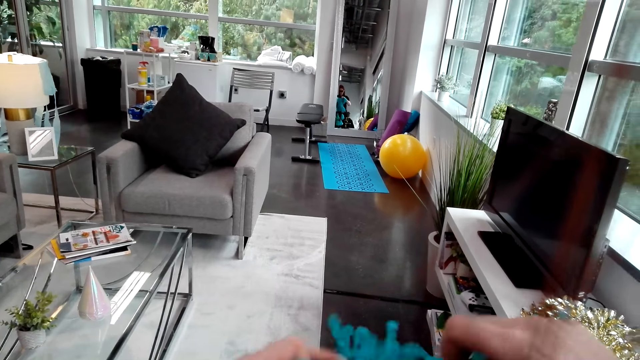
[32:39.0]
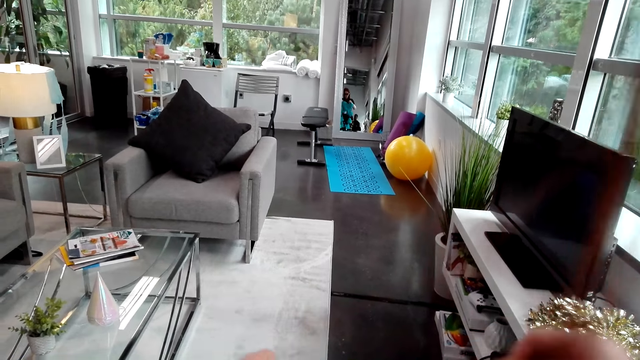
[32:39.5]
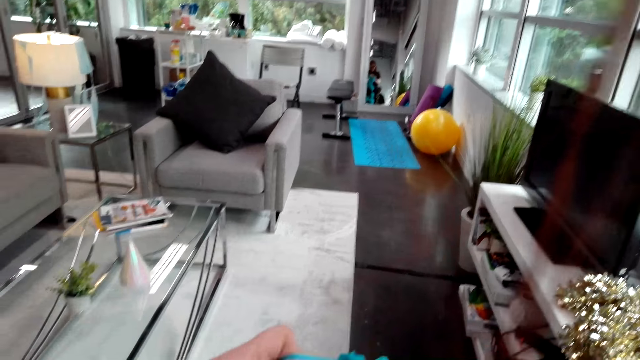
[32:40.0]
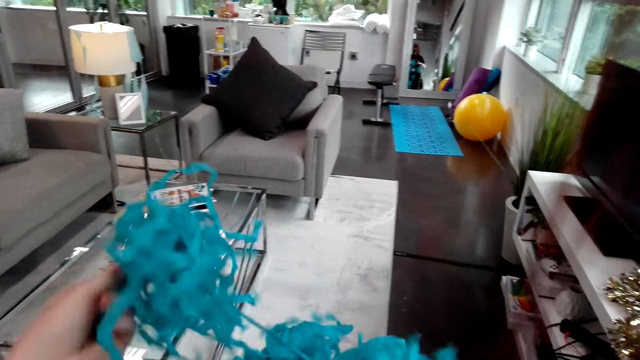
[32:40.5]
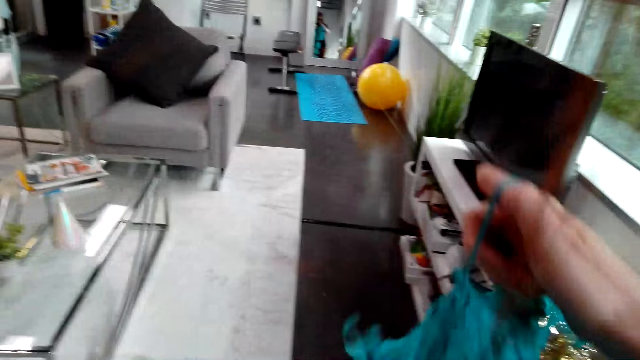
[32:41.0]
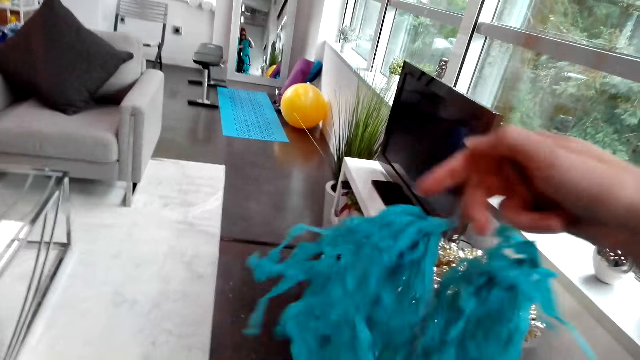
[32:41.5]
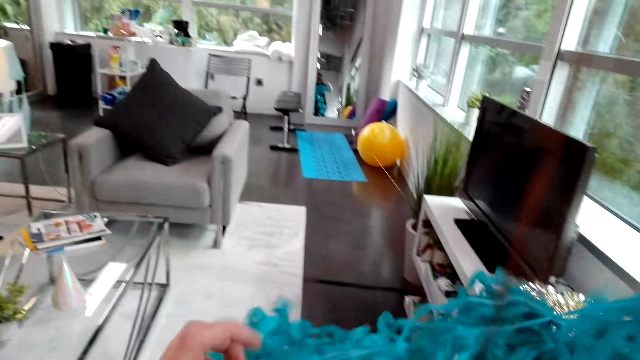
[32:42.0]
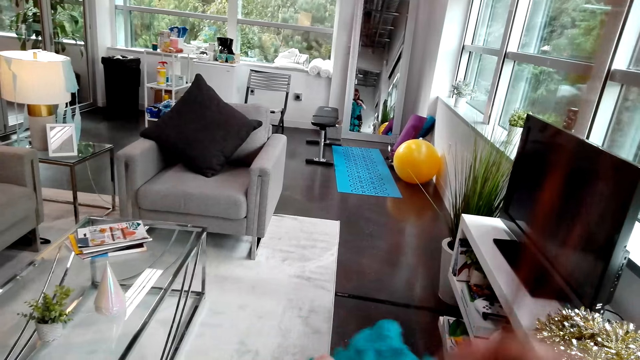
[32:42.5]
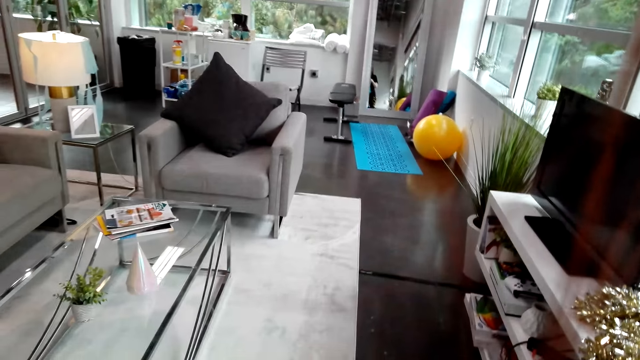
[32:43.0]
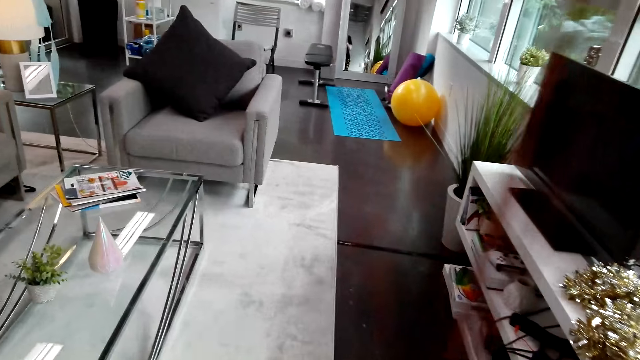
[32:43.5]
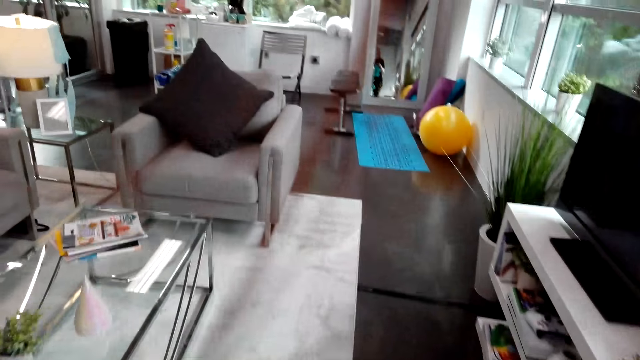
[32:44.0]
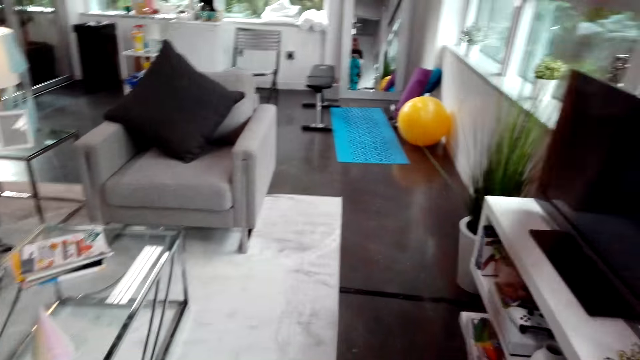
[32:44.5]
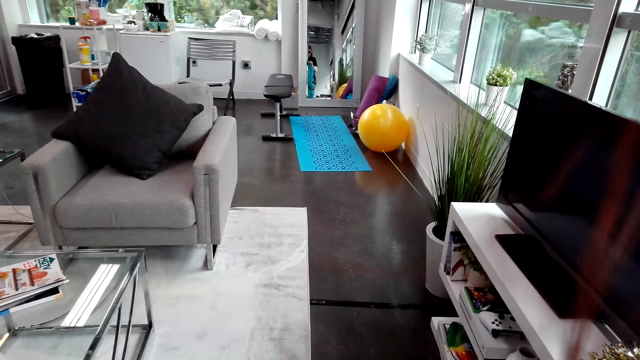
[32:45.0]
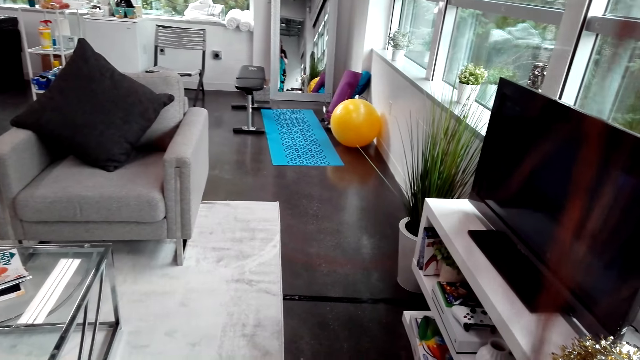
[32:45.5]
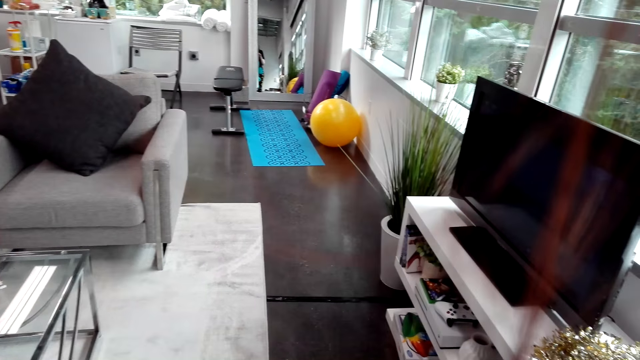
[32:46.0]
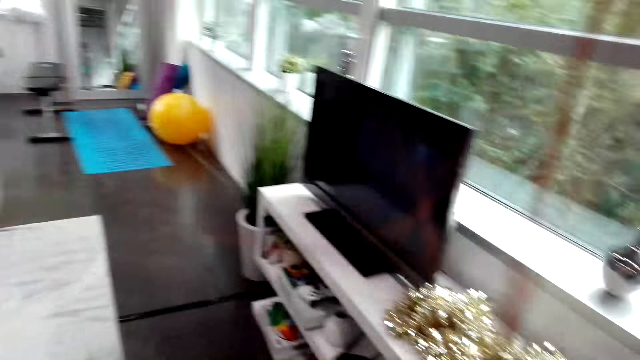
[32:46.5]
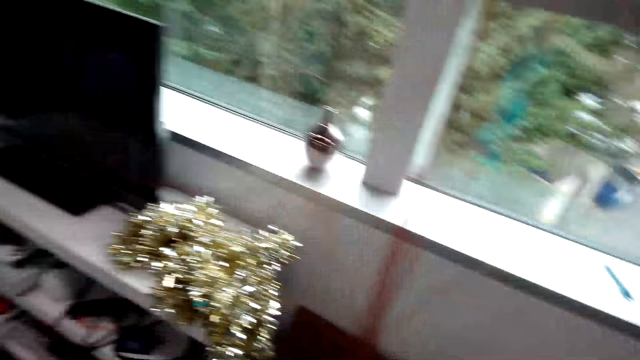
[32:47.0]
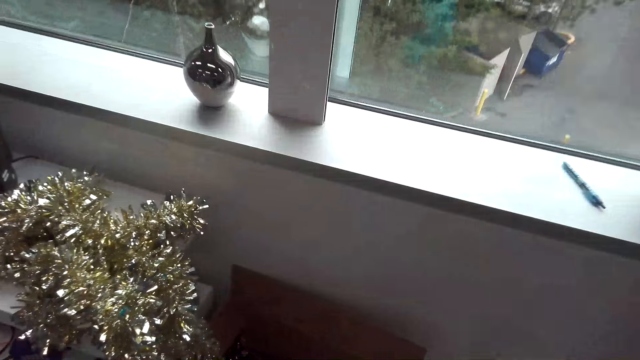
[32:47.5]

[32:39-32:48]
The camera wearer arranges decorative papers.

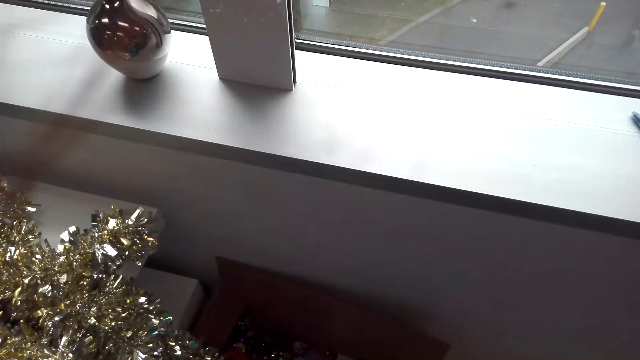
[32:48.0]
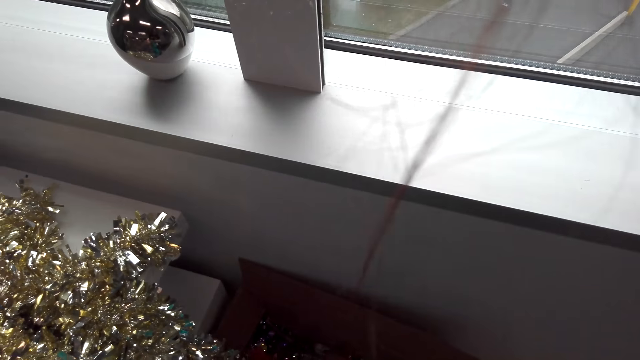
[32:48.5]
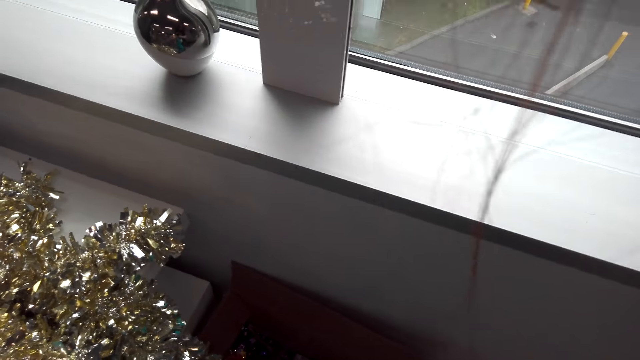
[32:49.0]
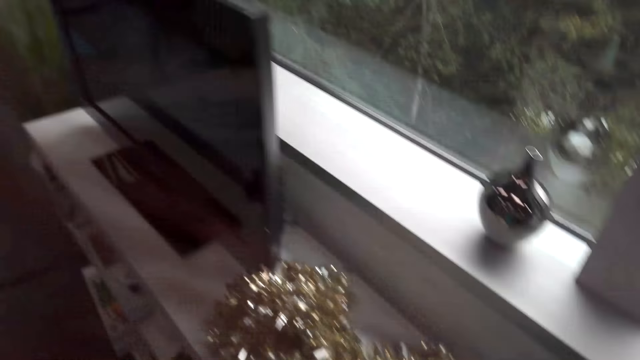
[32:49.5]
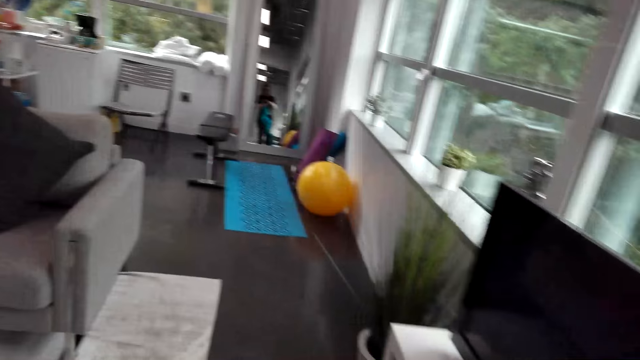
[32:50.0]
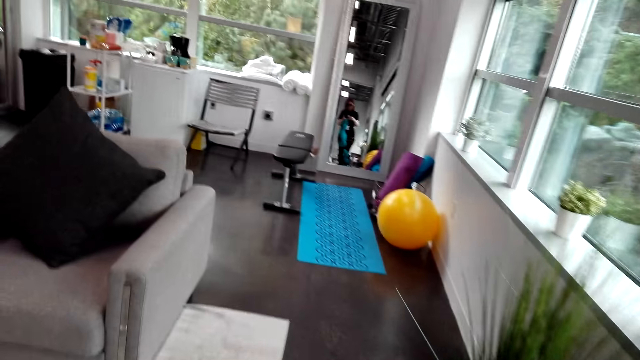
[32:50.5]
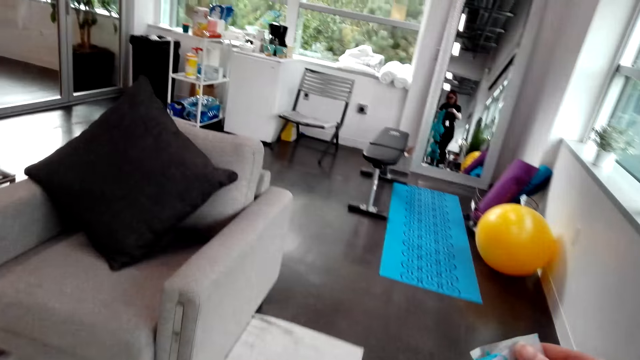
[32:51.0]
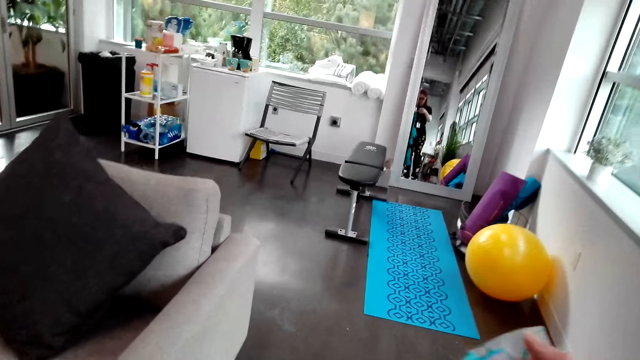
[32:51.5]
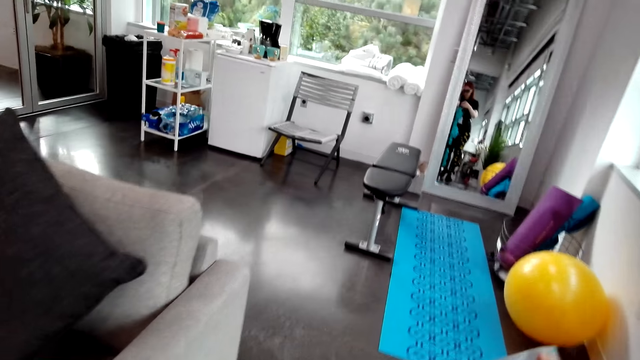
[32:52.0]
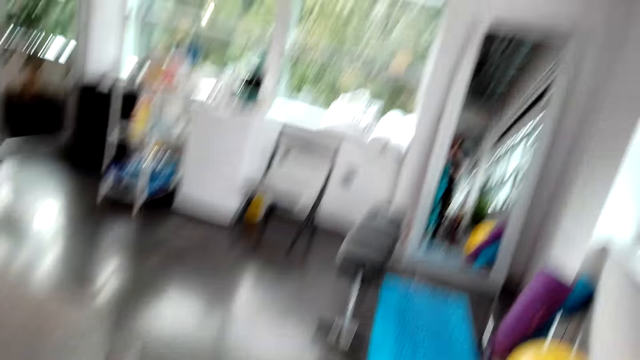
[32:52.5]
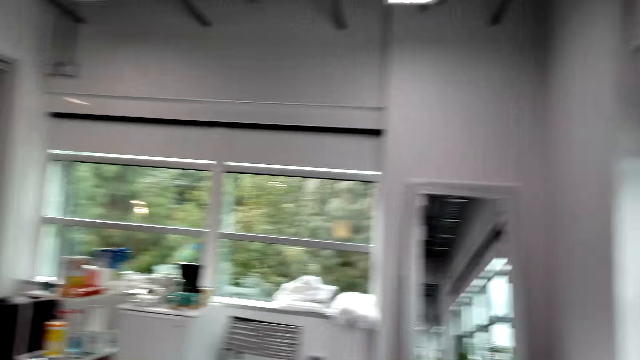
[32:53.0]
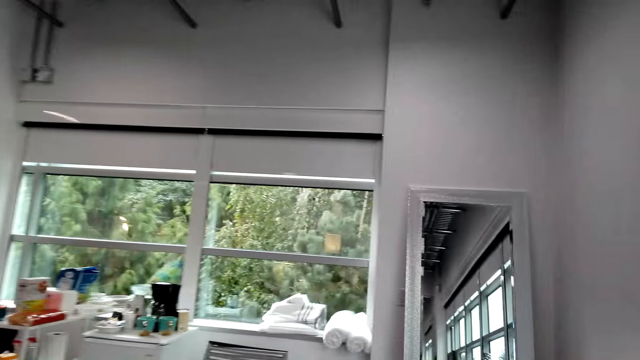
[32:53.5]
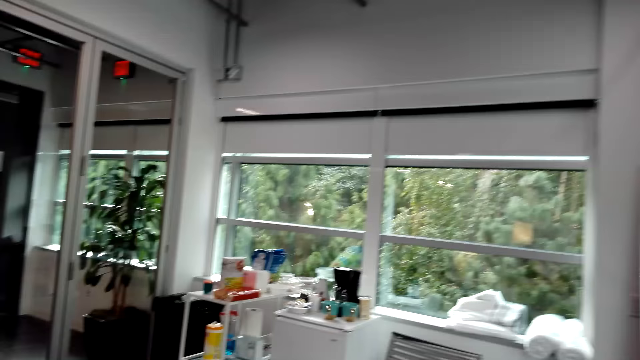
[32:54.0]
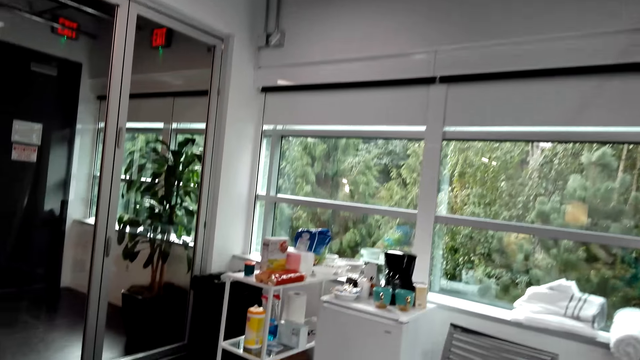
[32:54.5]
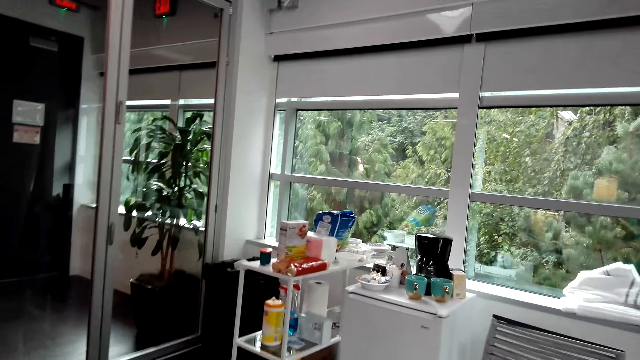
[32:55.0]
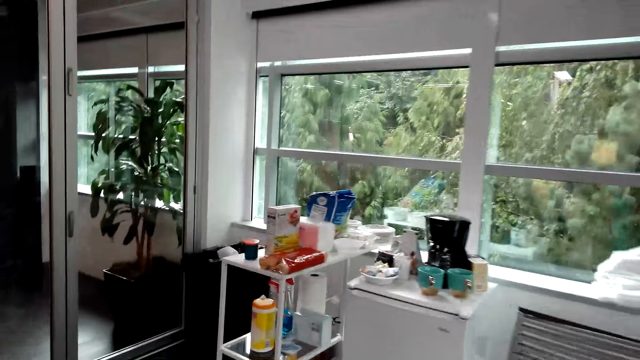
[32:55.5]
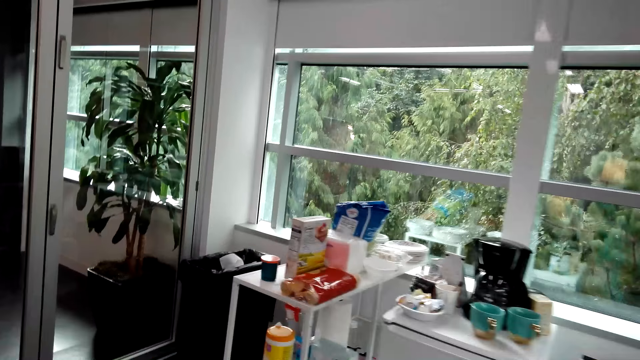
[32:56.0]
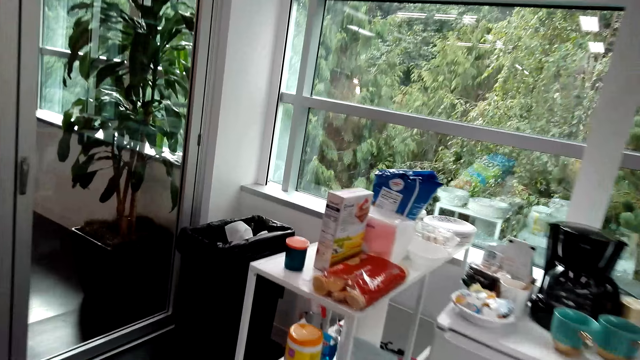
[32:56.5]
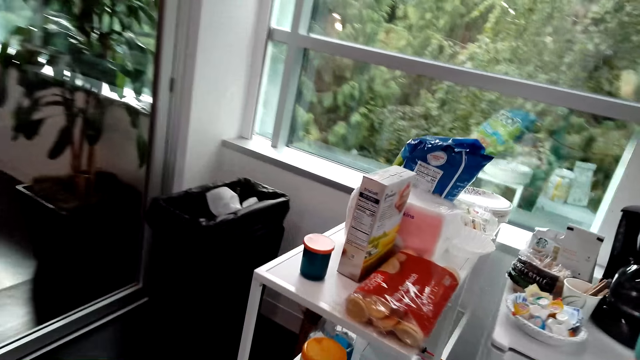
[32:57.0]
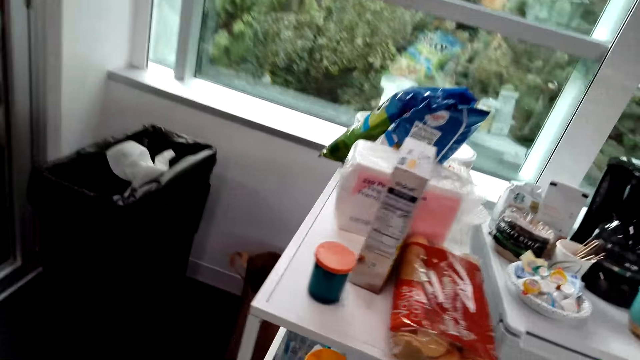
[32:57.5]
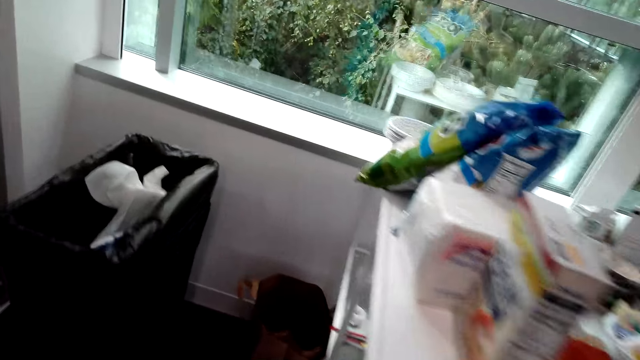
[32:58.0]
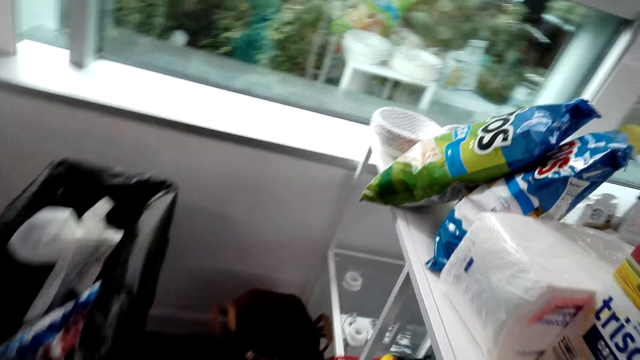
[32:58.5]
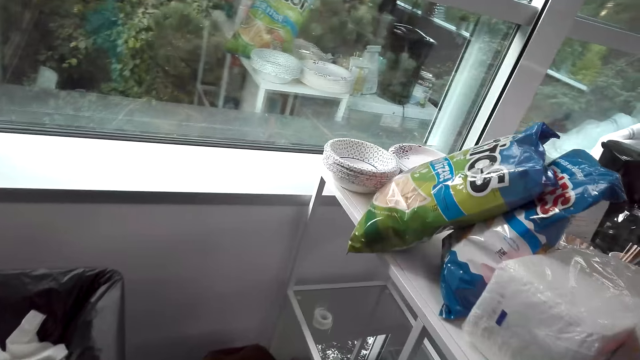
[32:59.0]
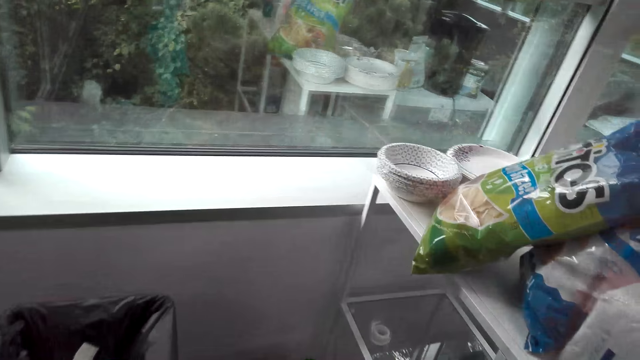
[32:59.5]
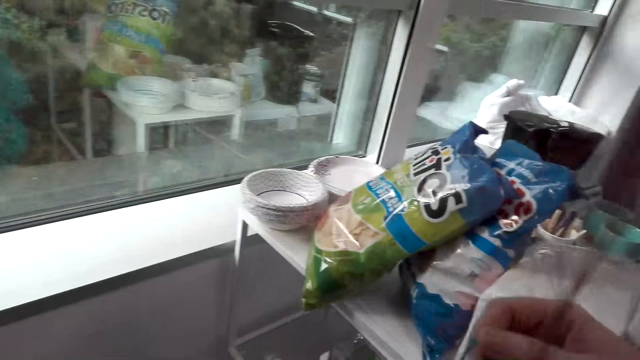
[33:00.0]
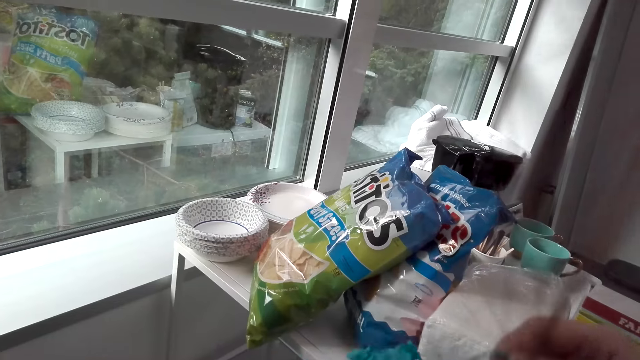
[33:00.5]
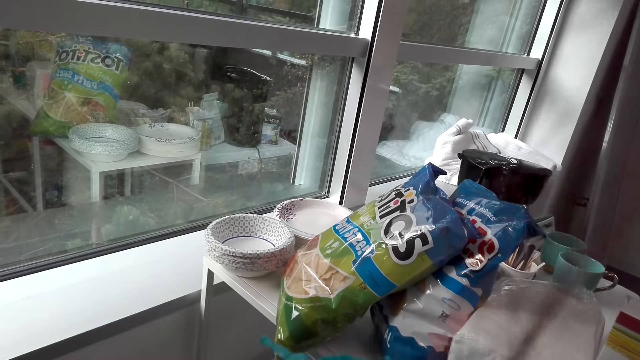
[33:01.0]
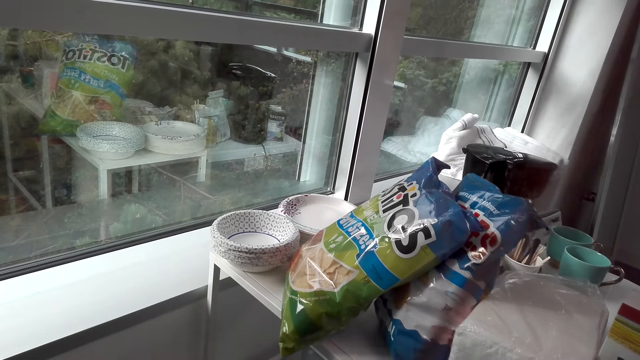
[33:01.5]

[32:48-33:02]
The camera wearer walks around the house with the decorations in her hands. She untangles the decorations with her hands.
